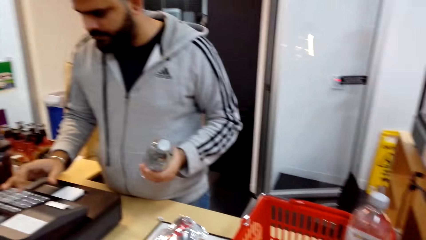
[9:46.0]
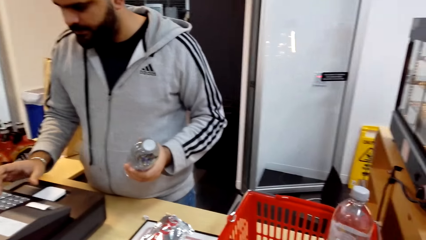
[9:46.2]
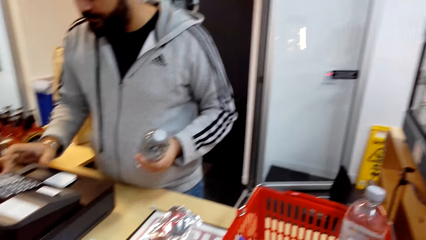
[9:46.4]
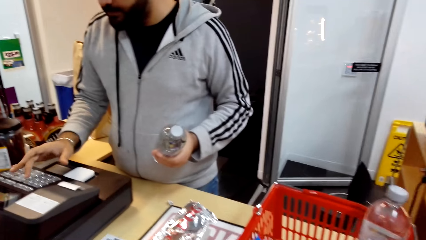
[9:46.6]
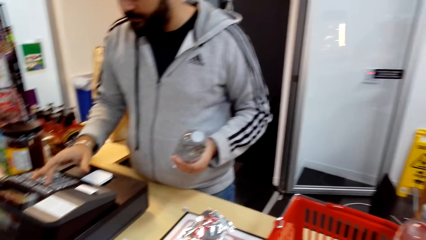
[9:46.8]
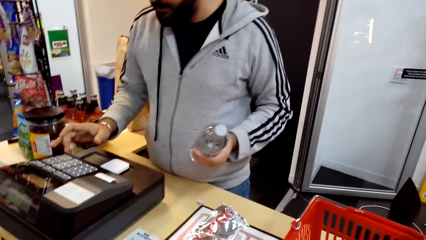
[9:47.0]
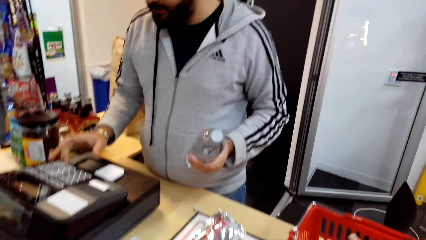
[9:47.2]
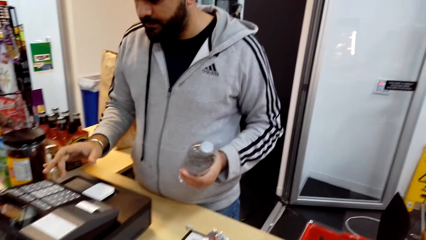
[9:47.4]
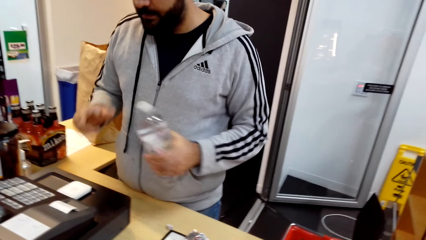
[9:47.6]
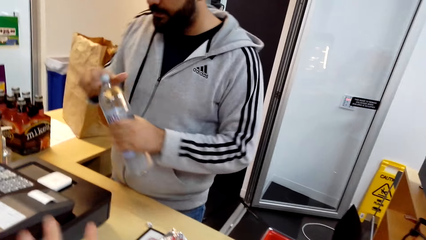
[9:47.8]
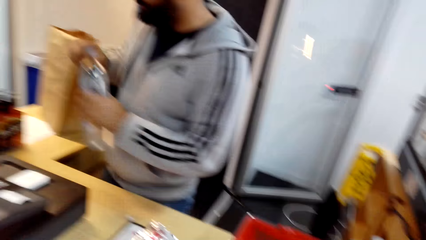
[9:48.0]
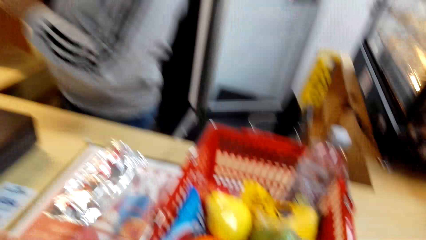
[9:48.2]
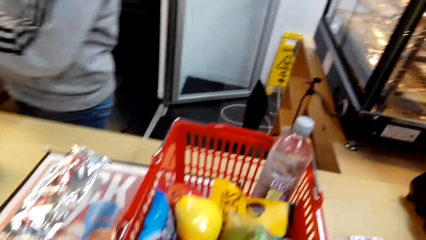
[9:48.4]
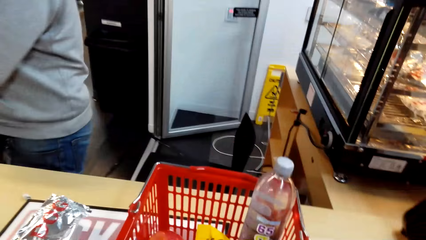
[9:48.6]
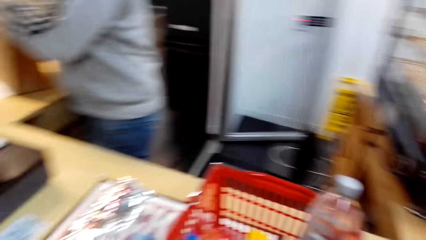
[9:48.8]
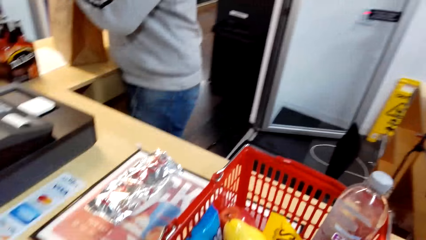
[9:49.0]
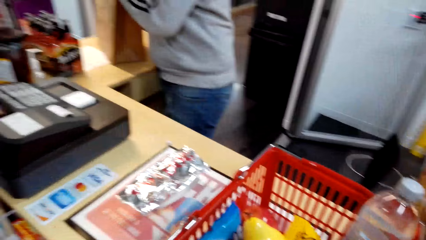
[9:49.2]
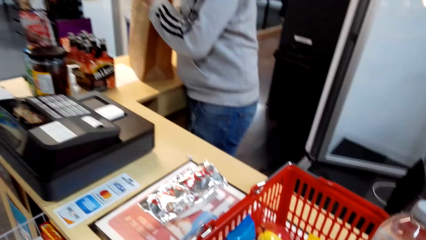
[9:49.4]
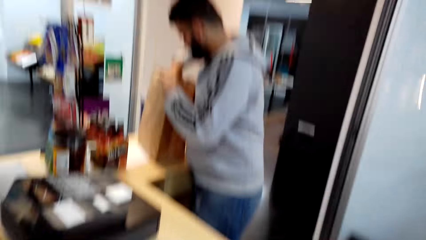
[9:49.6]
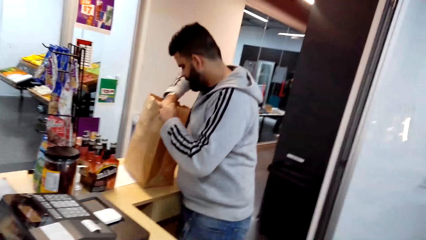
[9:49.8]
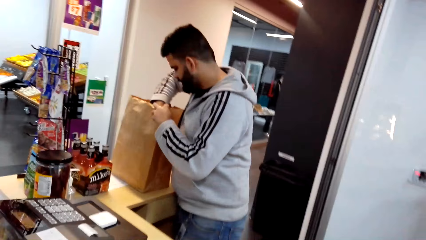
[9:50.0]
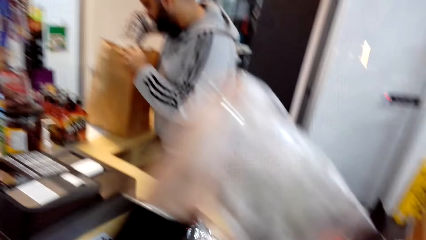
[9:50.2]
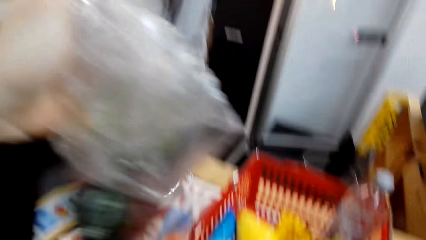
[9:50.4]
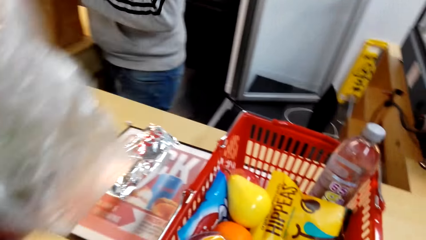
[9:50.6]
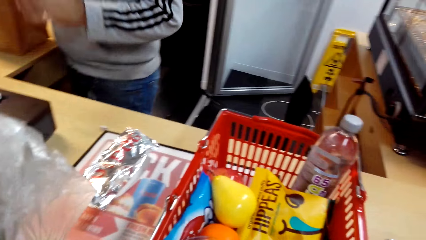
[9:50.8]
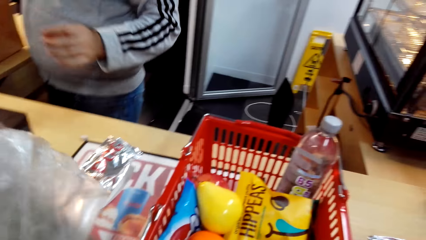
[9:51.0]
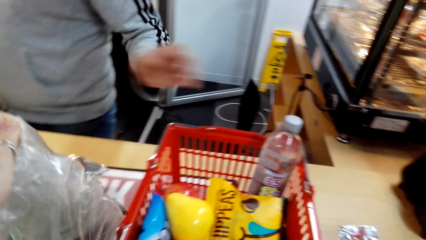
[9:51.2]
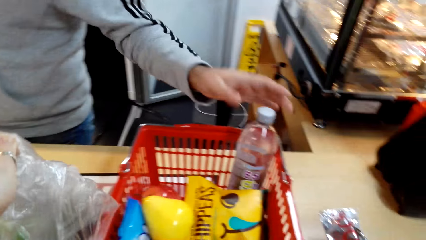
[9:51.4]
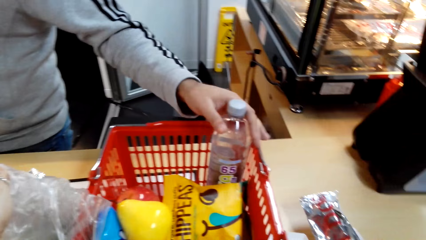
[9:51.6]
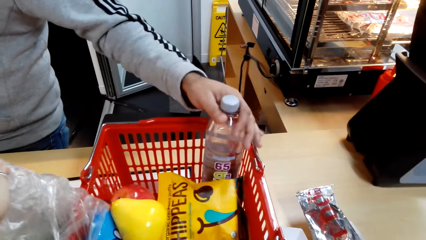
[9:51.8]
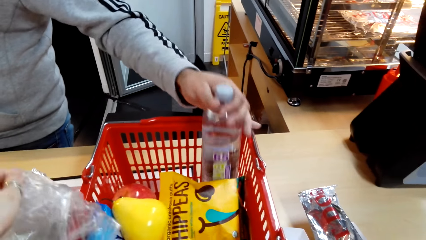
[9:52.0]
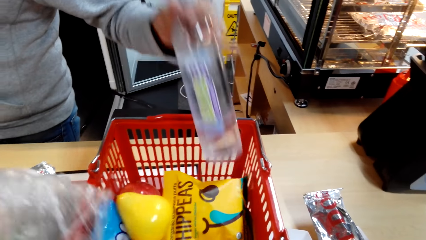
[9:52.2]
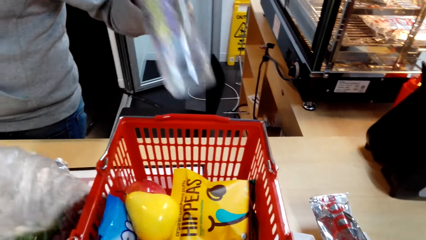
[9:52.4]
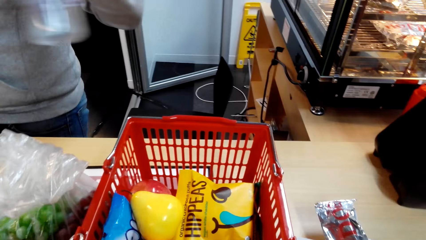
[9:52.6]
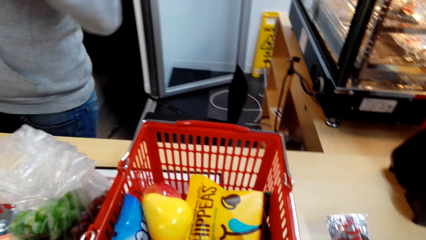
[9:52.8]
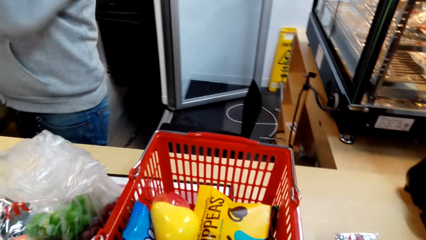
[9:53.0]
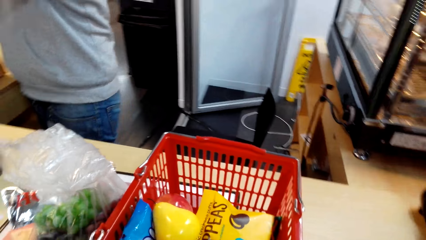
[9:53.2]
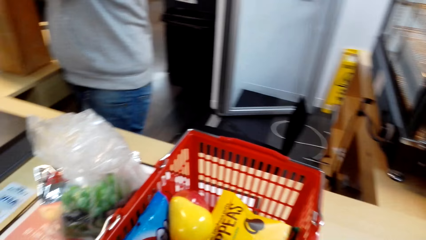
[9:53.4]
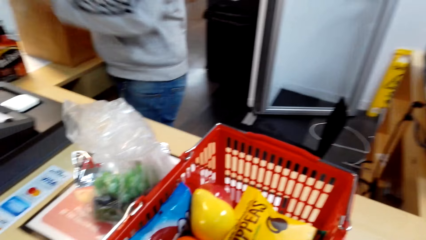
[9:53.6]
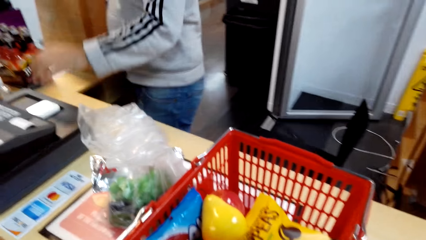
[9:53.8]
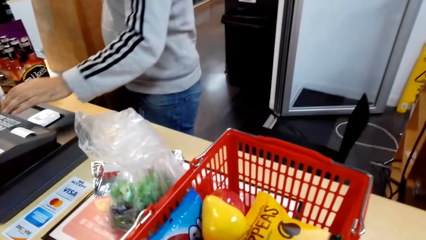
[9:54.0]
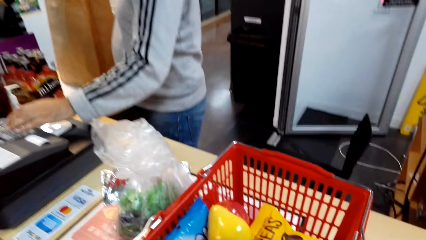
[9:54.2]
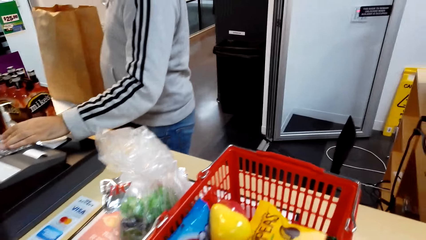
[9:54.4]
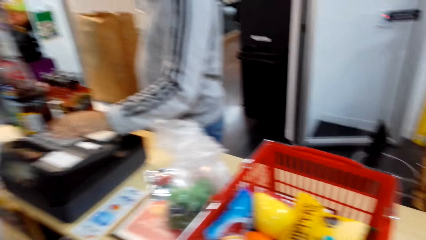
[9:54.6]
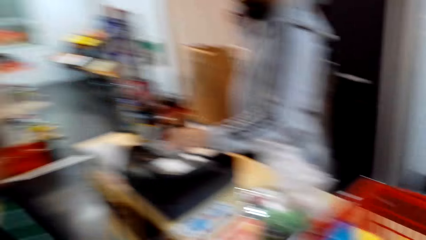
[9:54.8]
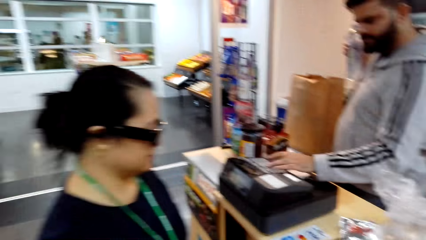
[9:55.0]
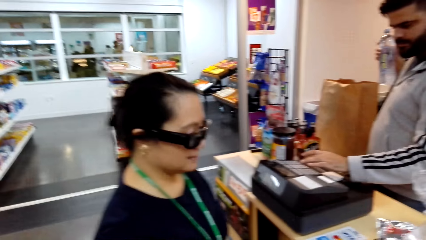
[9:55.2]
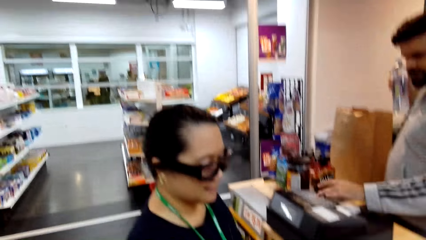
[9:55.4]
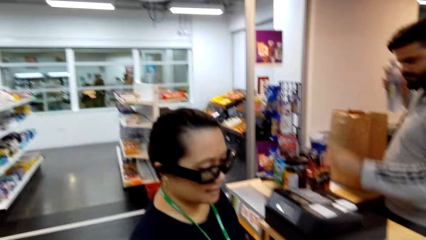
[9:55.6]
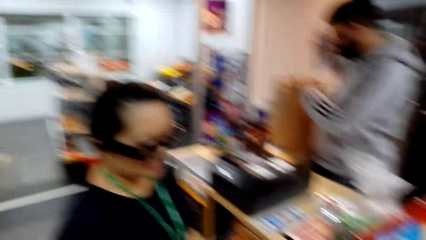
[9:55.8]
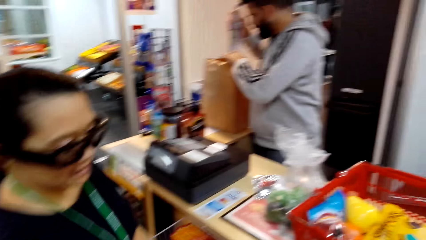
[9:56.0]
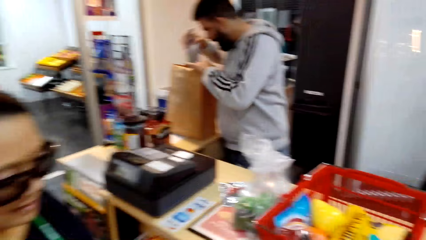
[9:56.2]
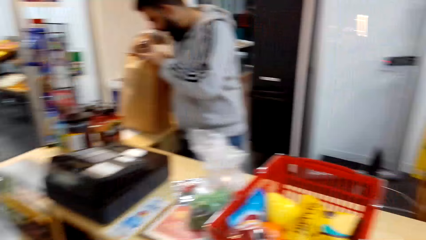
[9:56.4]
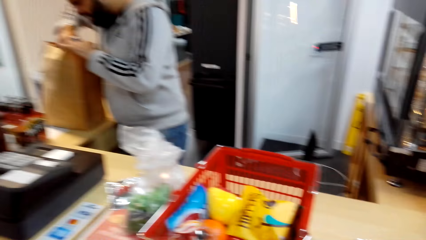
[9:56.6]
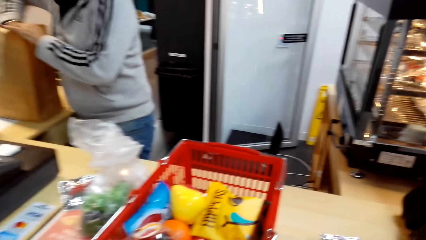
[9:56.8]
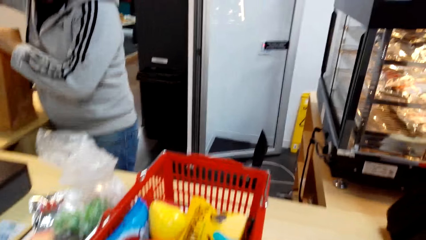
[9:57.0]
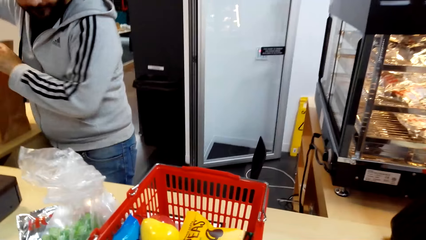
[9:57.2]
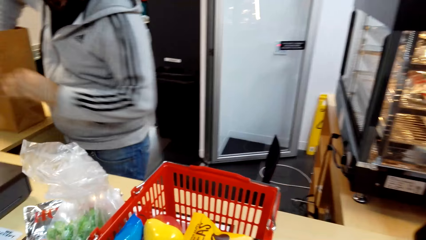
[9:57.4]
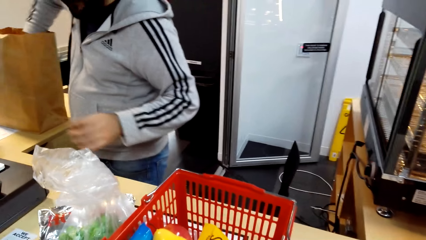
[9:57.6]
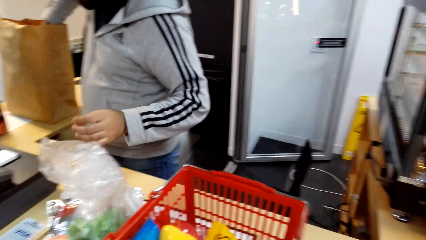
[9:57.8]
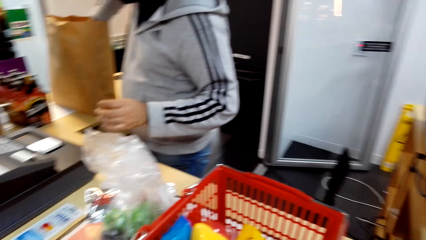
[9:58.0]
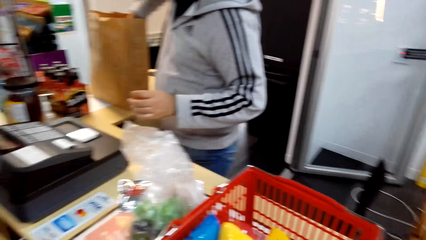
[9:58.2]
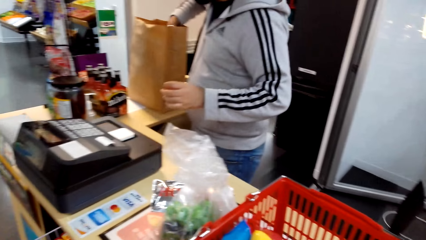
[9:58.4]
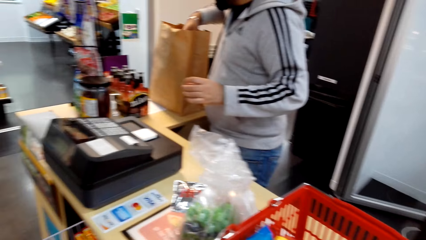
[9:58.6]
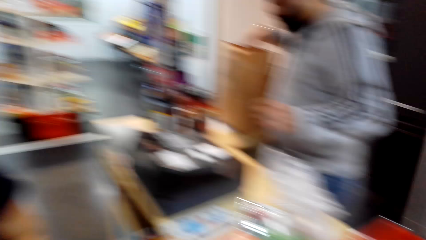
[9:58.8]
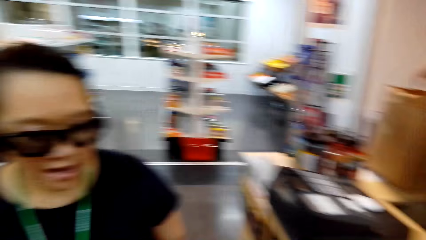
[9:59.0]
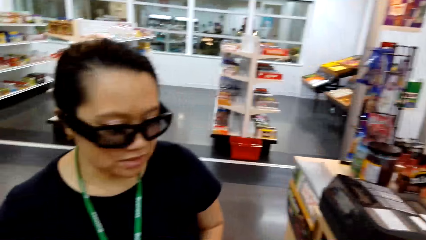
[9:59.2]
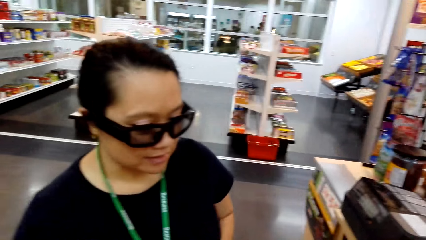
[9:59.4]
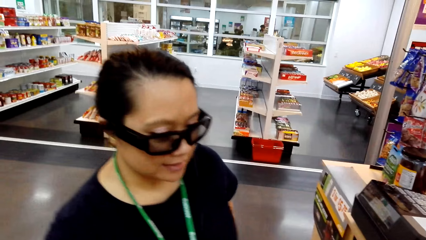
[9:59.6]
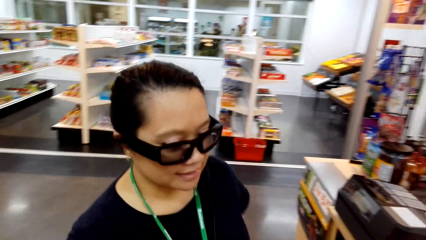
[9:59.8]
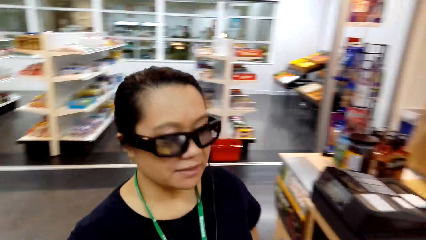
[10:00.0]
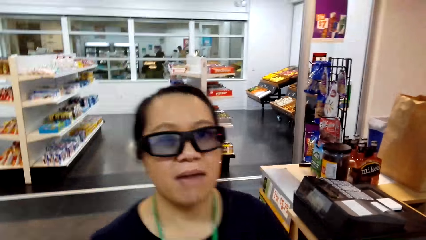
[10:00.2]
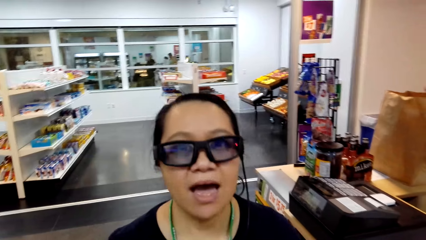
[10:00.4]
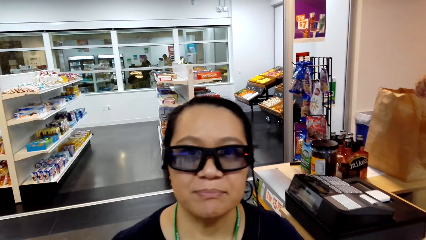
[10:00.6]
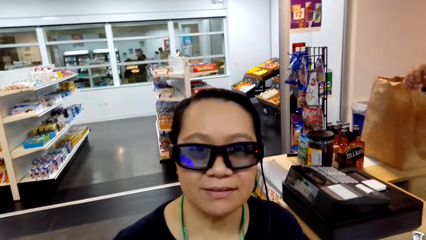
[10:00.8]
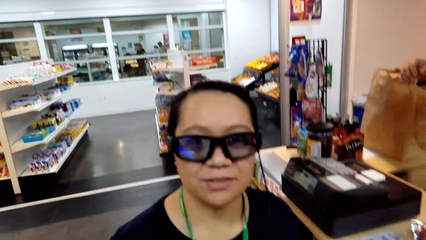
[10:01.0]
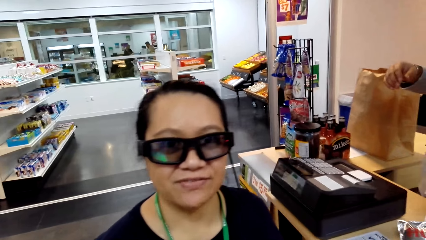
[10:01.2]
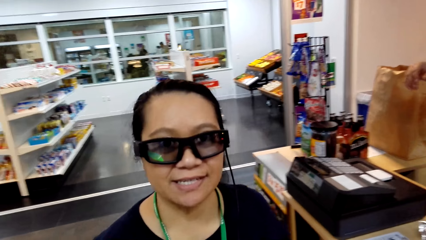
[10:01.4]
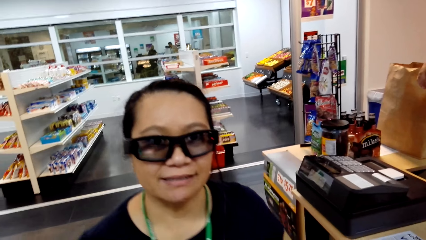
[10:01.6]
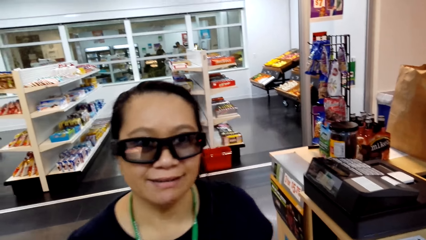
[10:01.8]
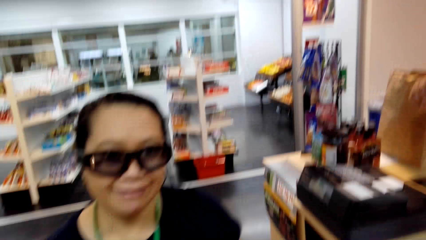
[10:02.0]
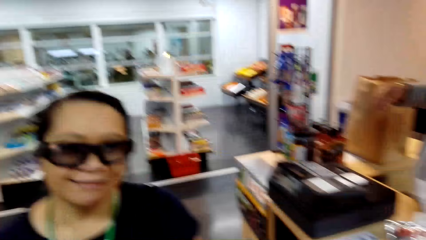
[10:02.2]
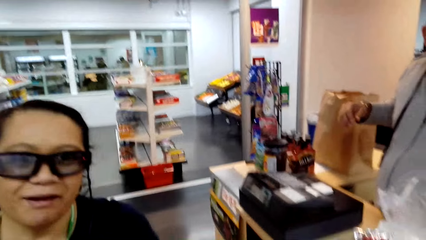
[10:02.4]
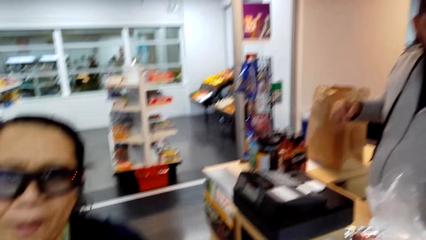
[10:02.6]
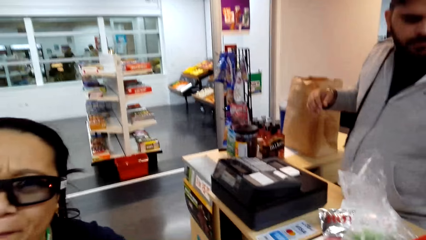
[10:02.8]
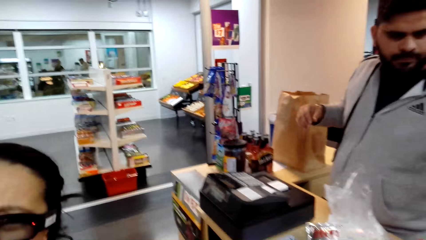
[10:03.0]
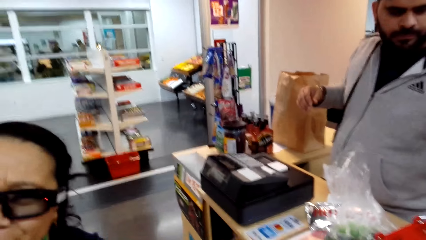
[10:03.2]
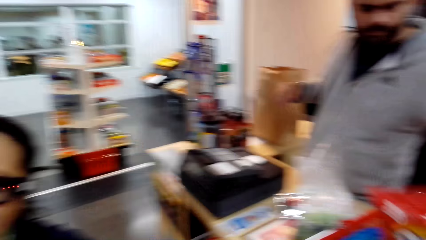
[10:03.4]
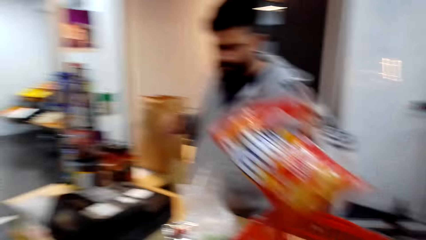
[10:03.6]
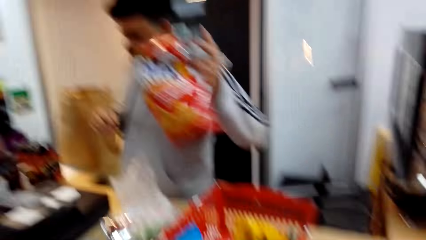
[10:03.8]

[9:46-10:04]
The cashier touches the sale machine button with his right hand. The camera wearer bills the water from the bill machine. He talks. He talks again, looks around, and talks. The cashier puts the bottle of water in the paper bag with his right hand. The camera wearer puts the water bottle in the package bag. He holds something. He takes the water bottle from the shopping tray with his left hand and puts the object down. He bills the water from the bill machine. The cashier touches the sale machine button with his left hand. The camera wearer looks around and laughs. He puts the water bottle in the package bag. The cashier puts the bottle of water in the paper bag with his right hand. The woman talks to the camera wearer. The woman talks to the camera wearer again. The camera wearer looks at the woman. He talks to the woman.
